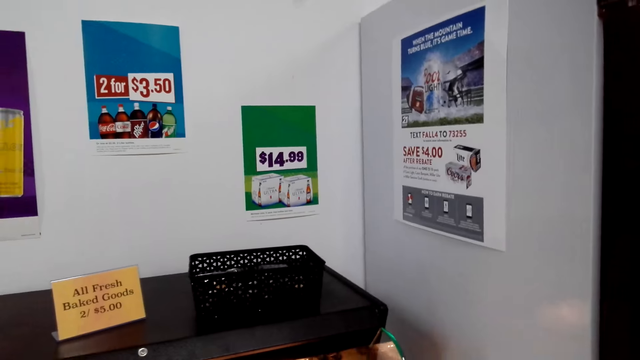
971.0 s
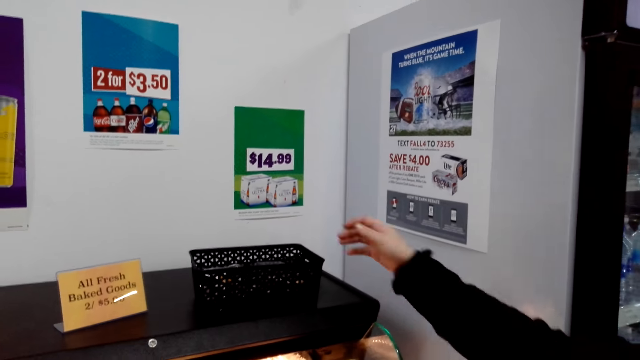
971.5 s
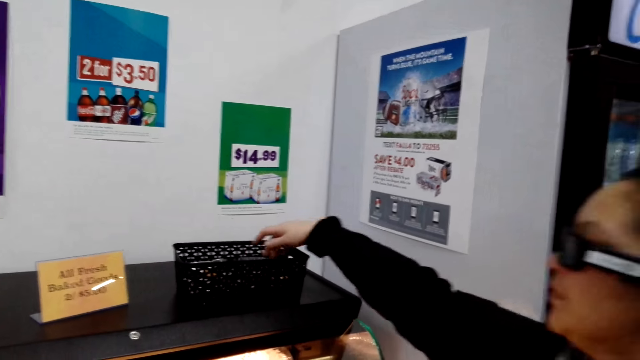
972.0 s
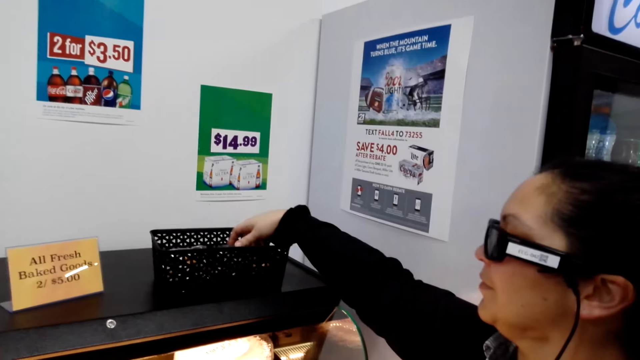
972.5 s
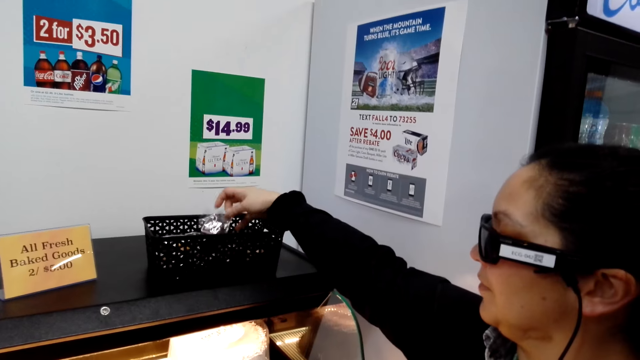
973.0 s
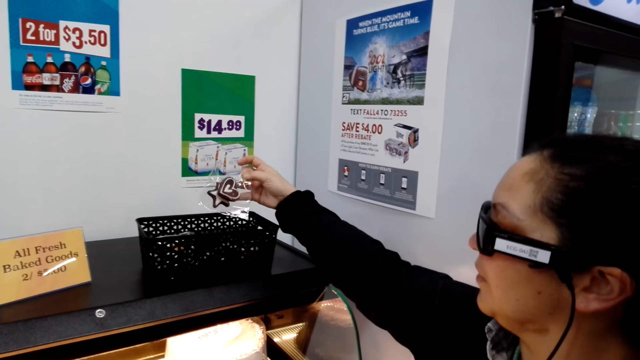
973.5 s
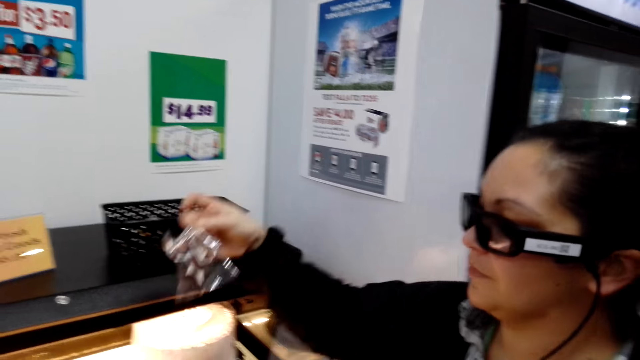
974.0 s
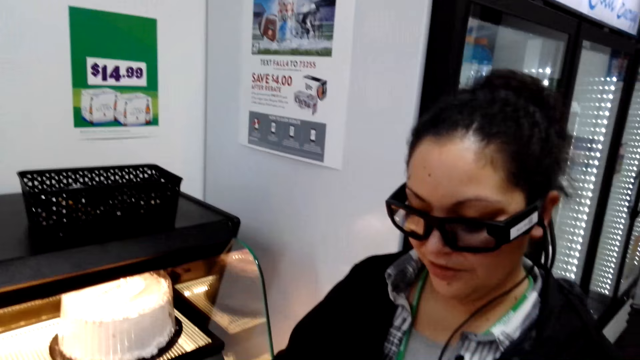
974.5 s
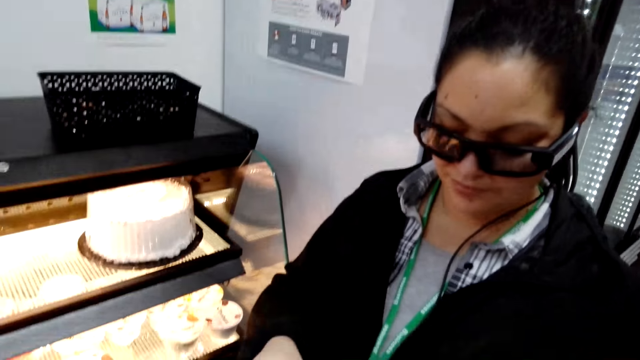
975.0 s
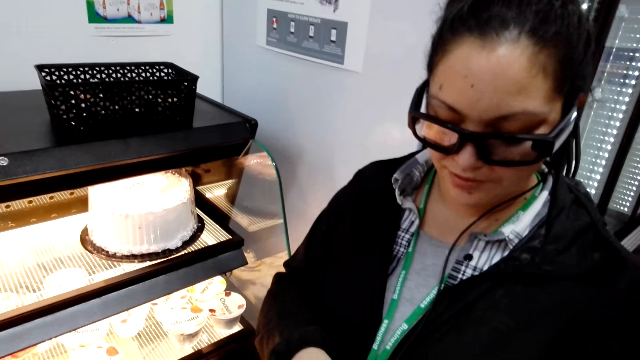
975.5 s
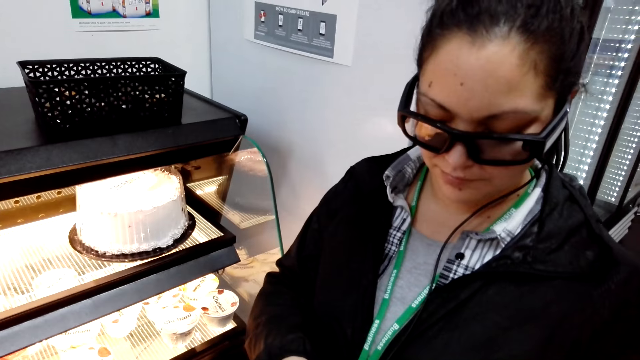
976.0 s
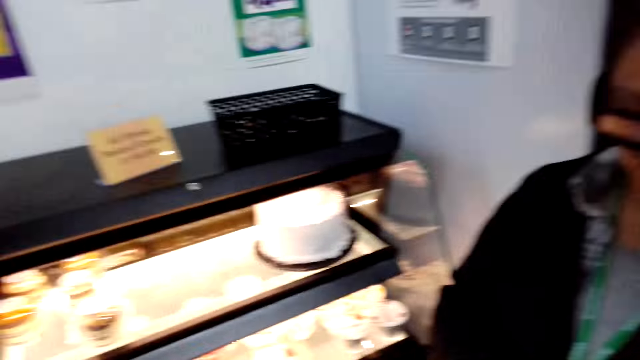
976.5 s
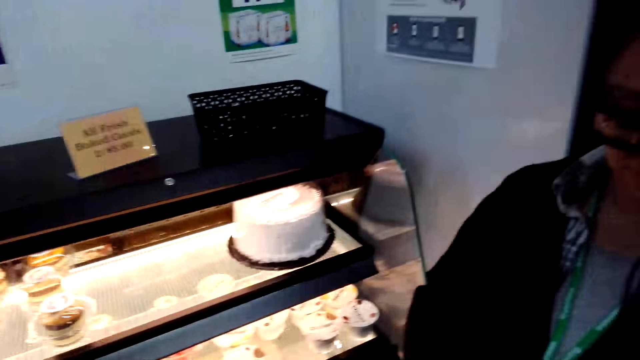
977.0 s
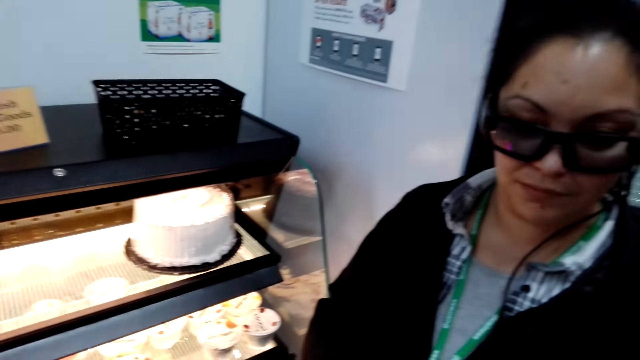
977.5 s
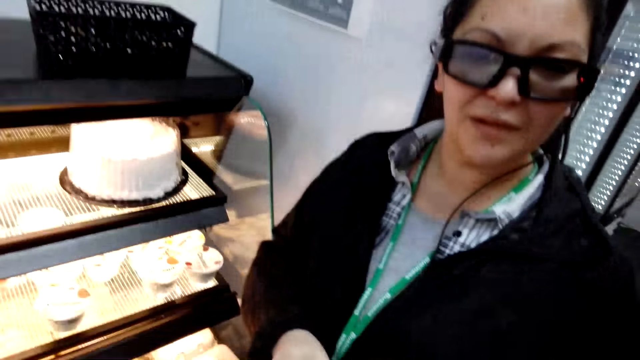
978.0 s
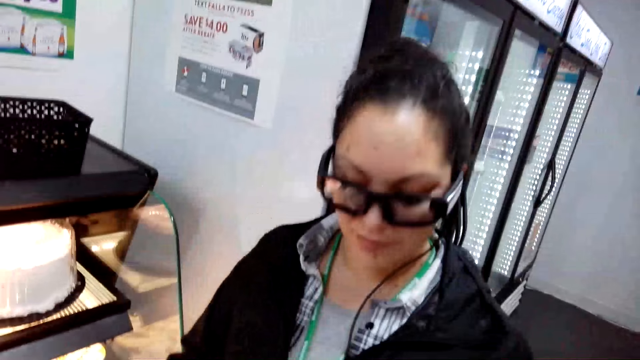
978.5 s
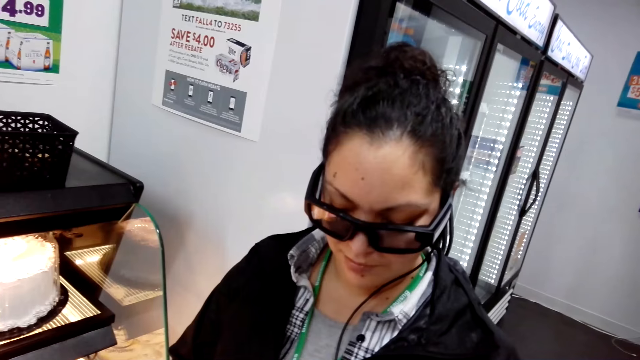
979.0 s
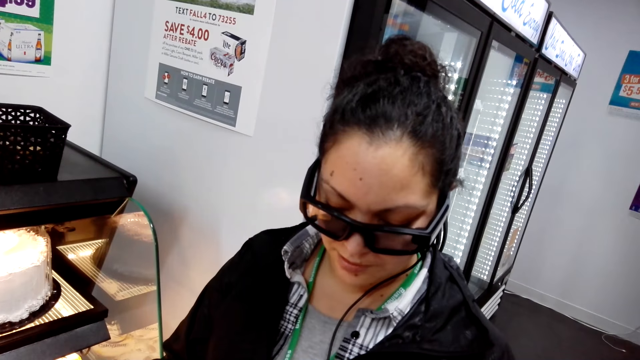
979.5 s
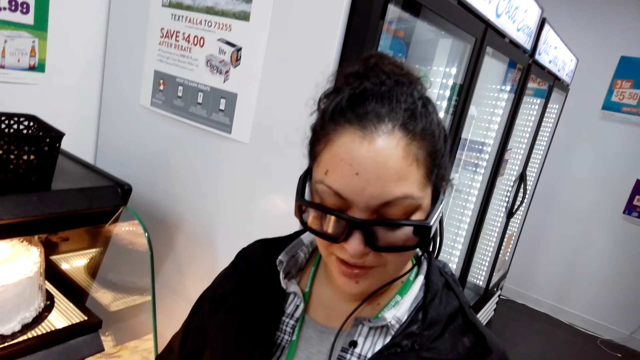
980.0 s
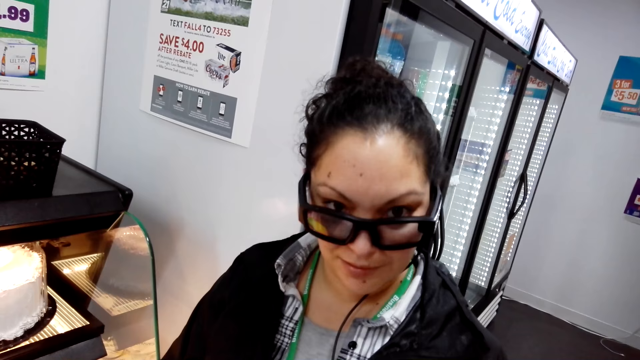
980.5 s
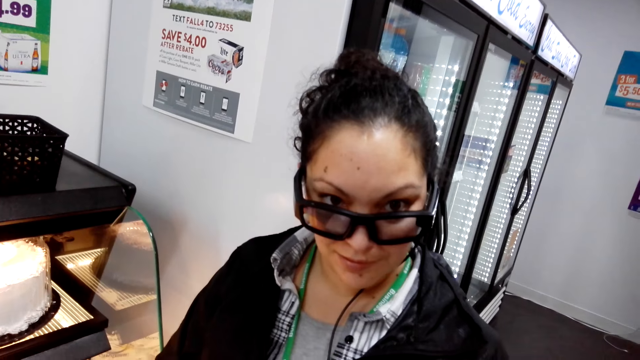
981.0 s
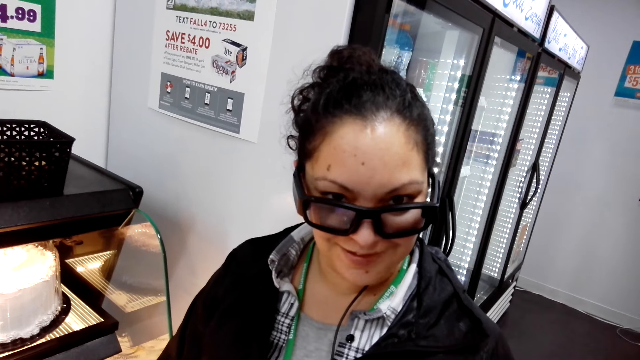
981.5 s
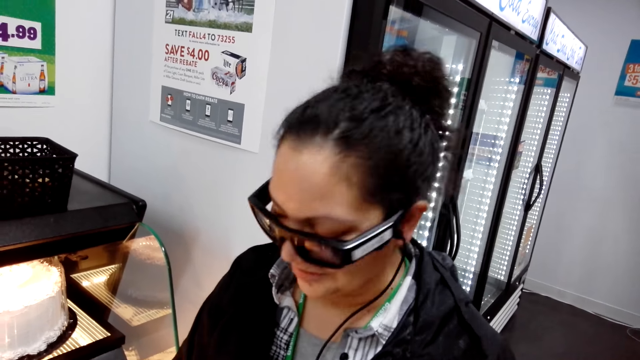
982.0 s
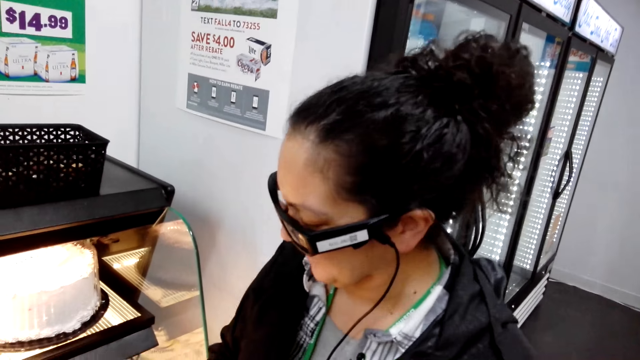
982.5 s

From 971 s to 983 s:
A woman takes the condiments from the basket. She stretches the hand. The camera wearer stares at the basket. The woman stares at something. The camera wearer interacts with the woman. They stare at the woman. The woman stares at the camera wearer.

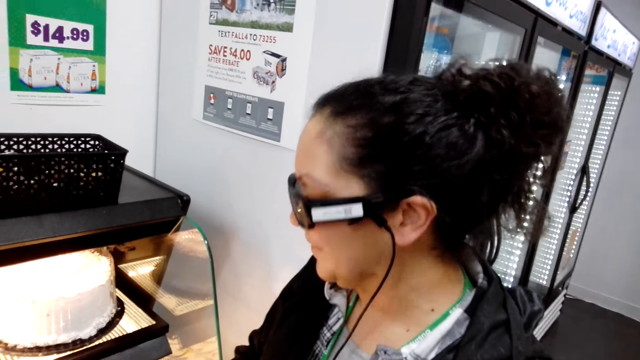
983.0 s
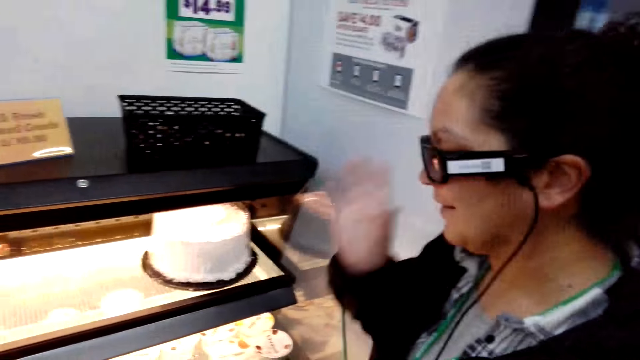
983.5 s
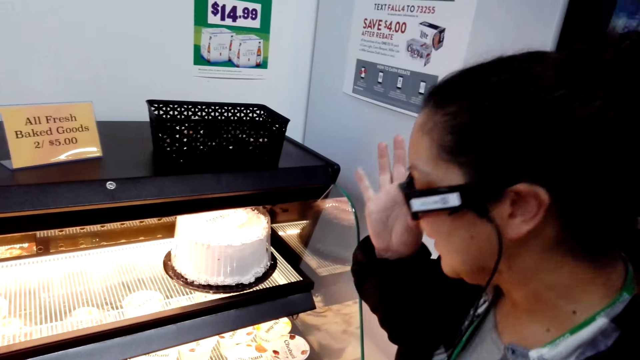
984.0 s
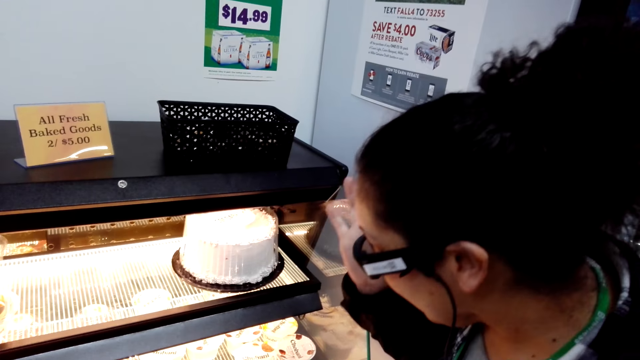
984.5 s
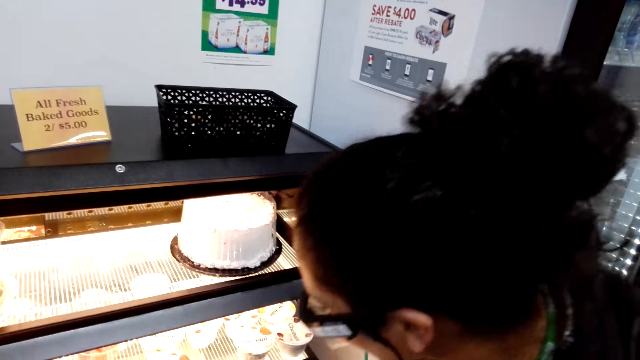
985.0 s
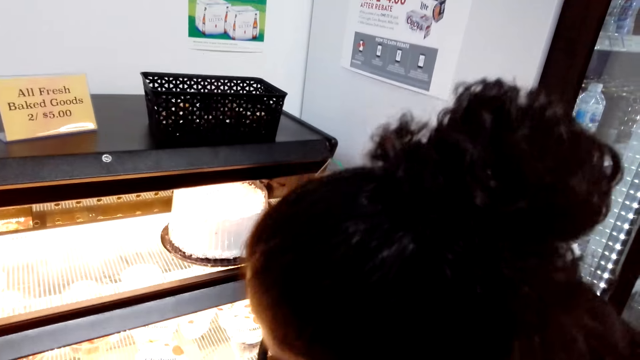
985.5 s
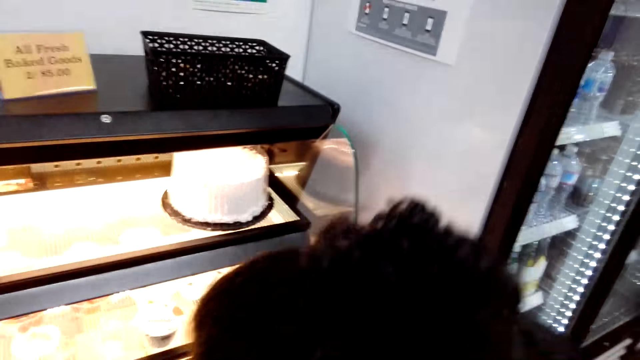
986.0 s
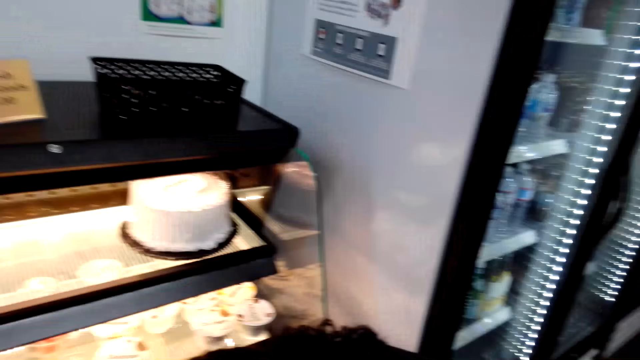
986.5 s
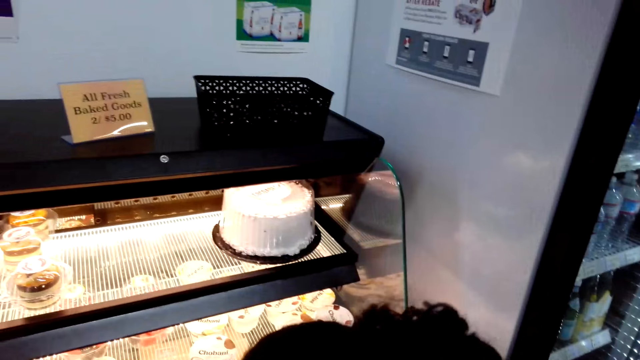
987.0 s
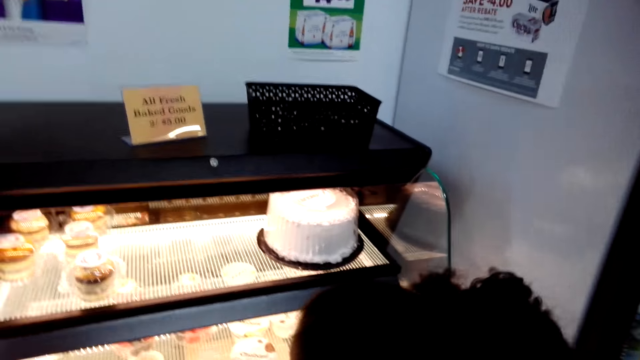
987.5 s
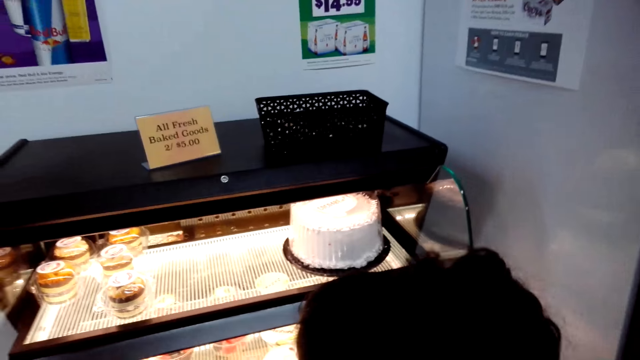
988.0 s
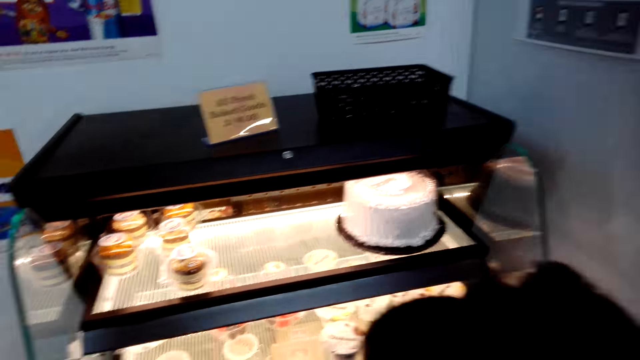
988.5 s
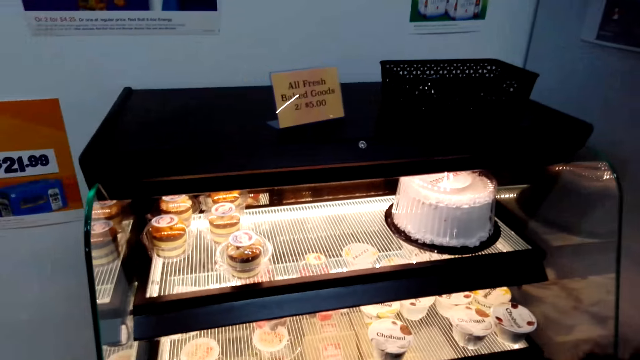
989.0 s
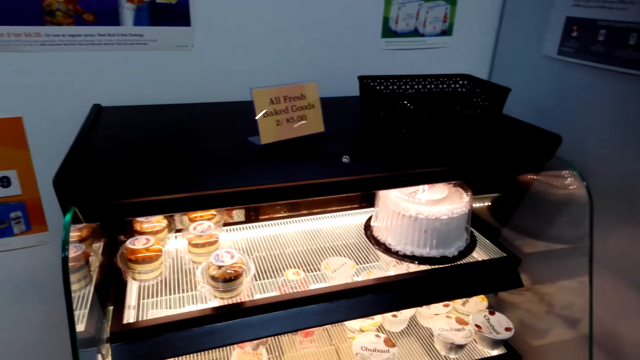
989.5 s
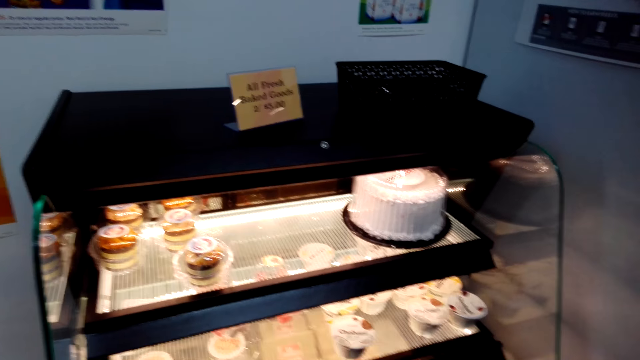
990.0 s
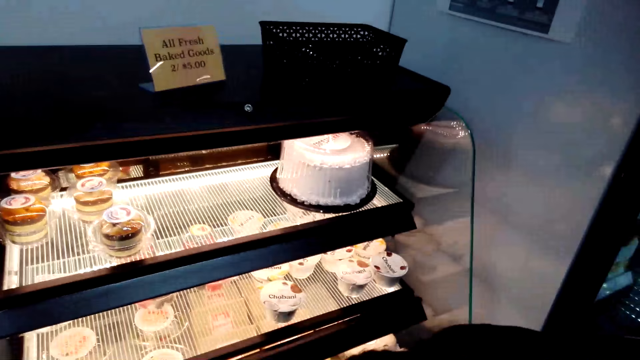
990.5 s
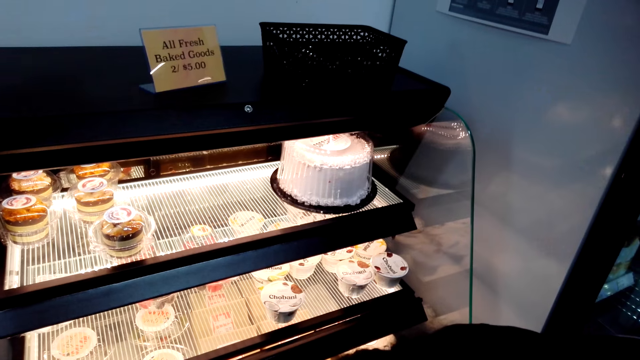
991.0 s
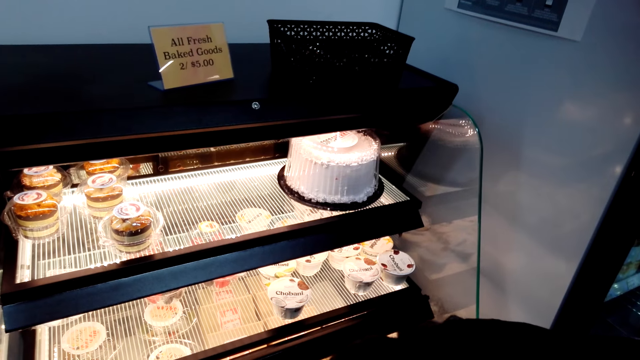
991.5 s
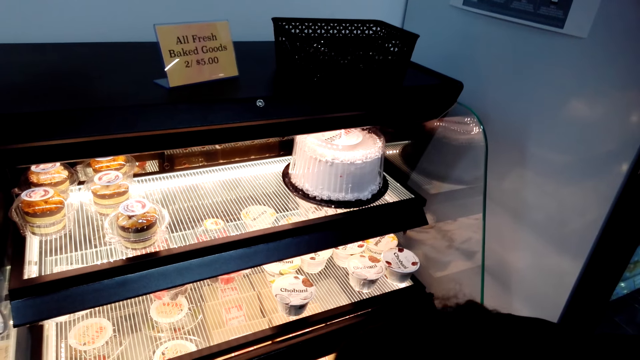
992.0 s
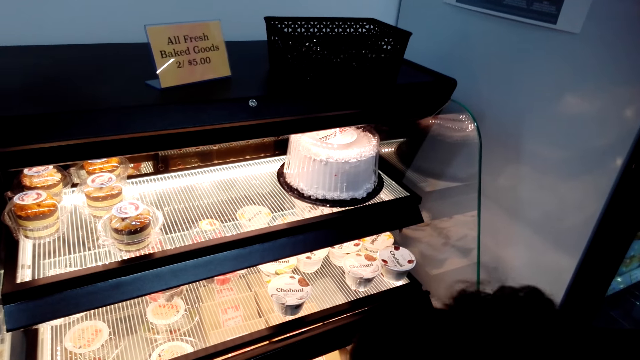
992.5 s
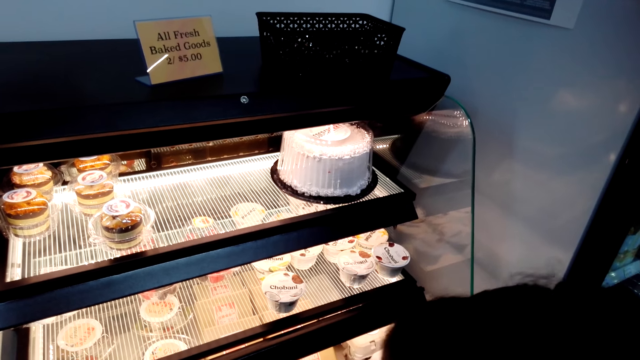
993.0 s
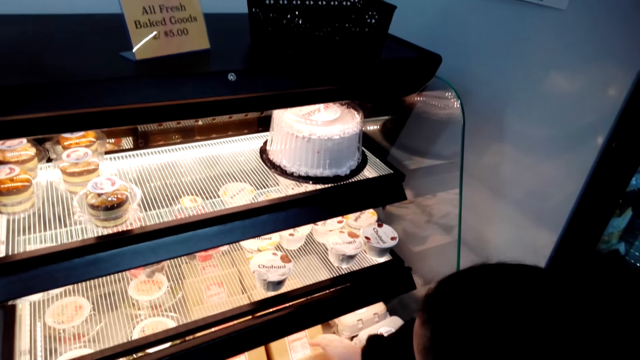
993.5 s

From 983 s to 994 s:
The woman stares at the cake. She adjusts the spectacles with the right hand. The camera wearer stares at the cake. The woman looks into the baked good stand.
